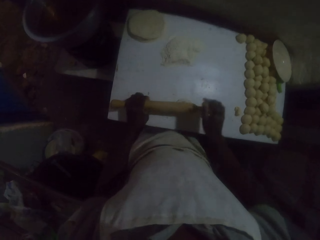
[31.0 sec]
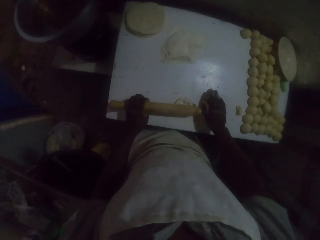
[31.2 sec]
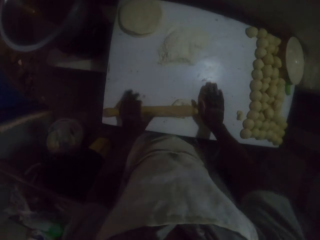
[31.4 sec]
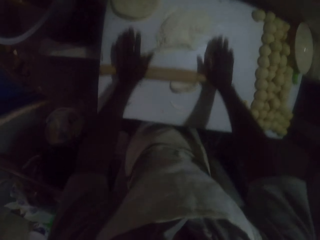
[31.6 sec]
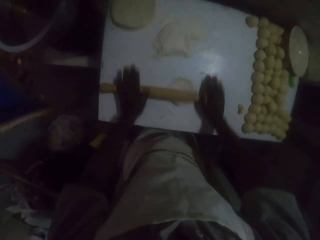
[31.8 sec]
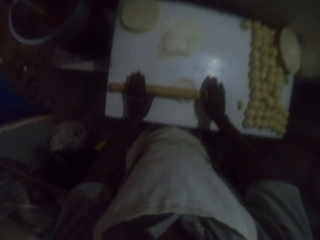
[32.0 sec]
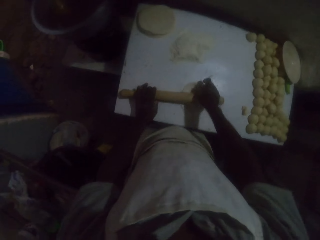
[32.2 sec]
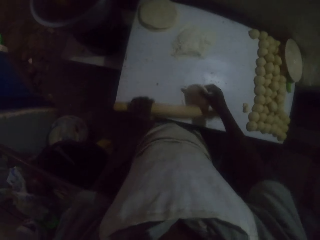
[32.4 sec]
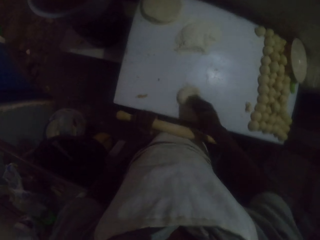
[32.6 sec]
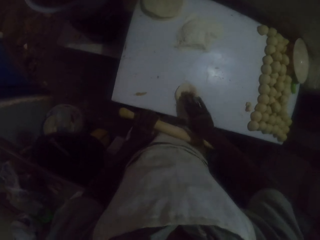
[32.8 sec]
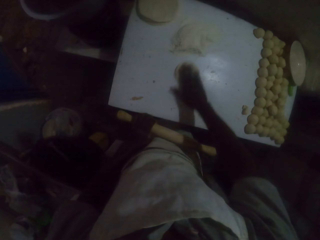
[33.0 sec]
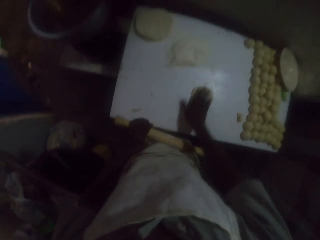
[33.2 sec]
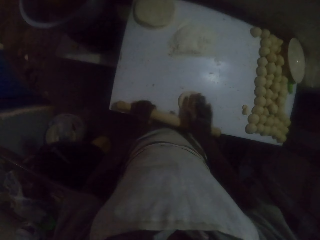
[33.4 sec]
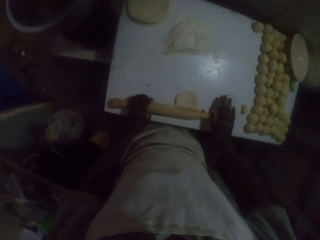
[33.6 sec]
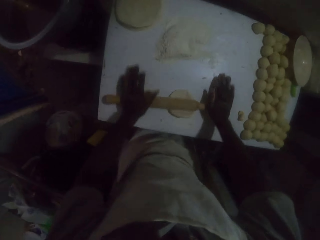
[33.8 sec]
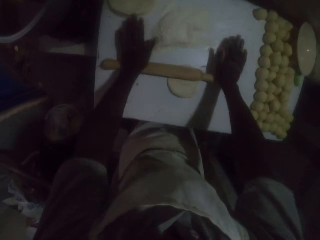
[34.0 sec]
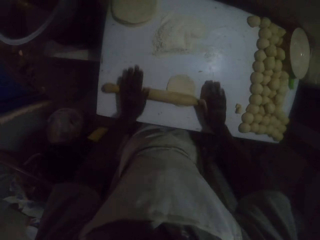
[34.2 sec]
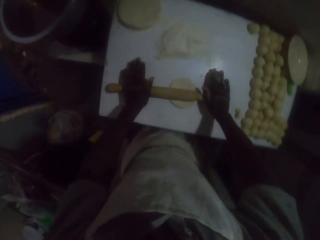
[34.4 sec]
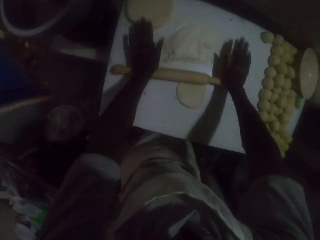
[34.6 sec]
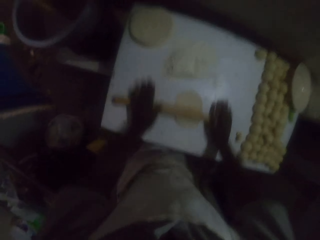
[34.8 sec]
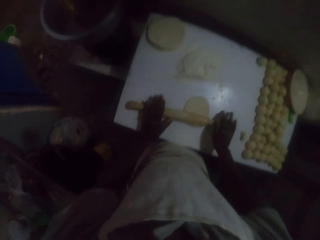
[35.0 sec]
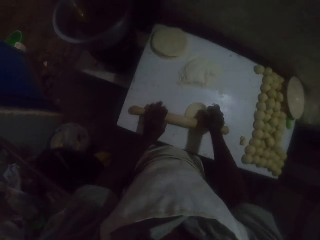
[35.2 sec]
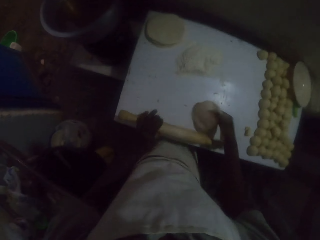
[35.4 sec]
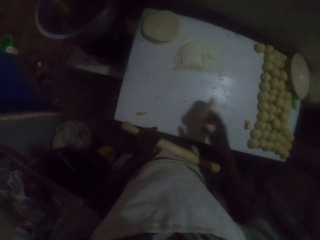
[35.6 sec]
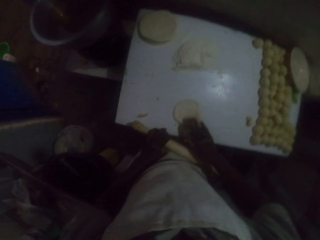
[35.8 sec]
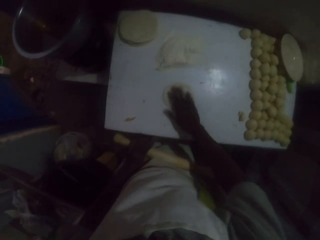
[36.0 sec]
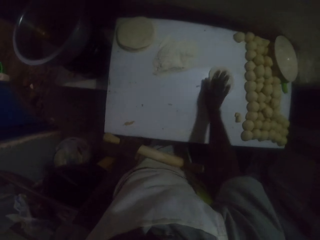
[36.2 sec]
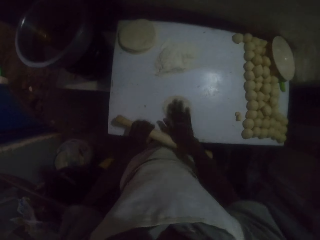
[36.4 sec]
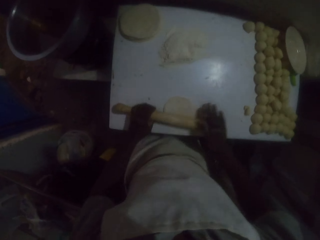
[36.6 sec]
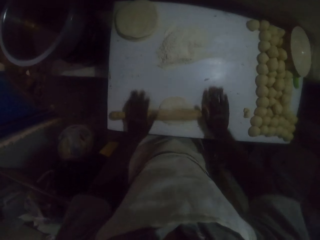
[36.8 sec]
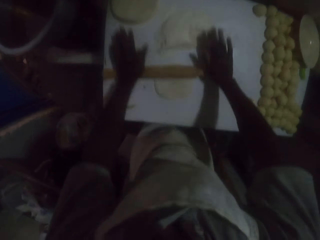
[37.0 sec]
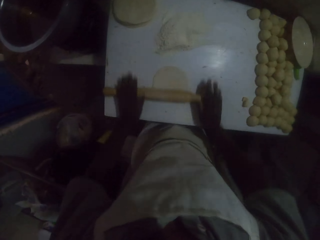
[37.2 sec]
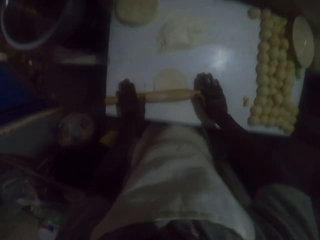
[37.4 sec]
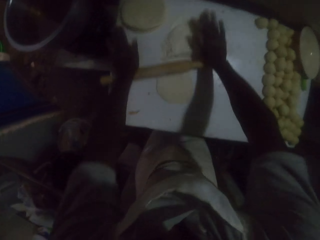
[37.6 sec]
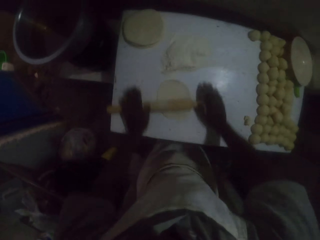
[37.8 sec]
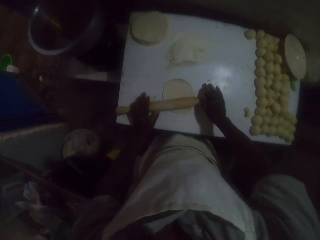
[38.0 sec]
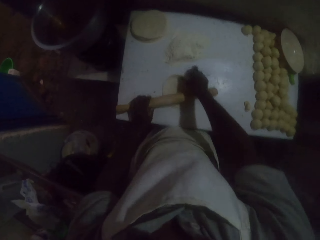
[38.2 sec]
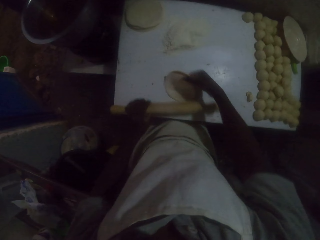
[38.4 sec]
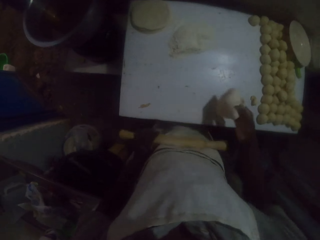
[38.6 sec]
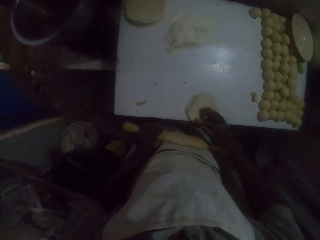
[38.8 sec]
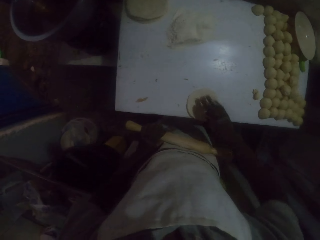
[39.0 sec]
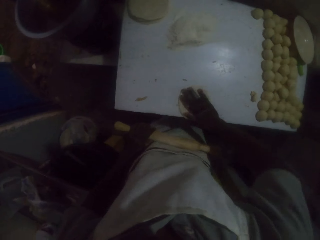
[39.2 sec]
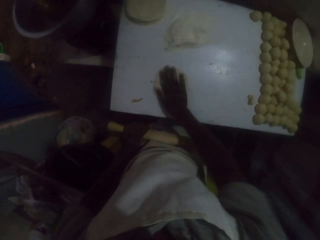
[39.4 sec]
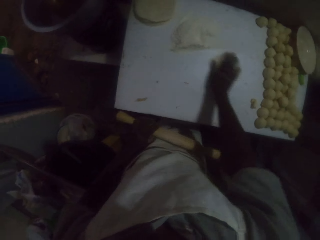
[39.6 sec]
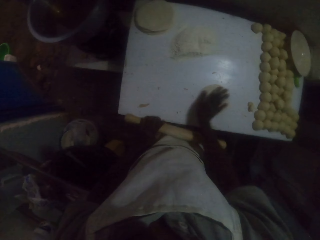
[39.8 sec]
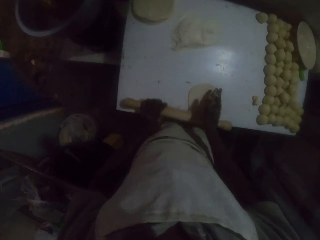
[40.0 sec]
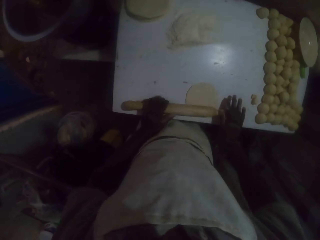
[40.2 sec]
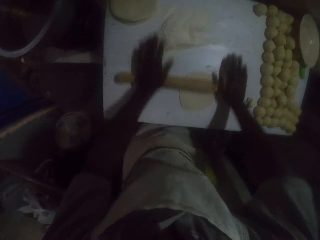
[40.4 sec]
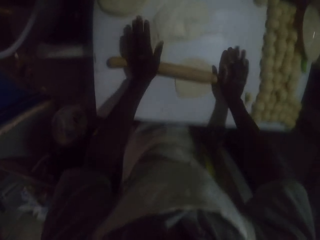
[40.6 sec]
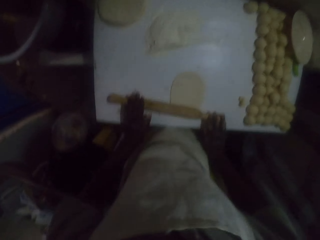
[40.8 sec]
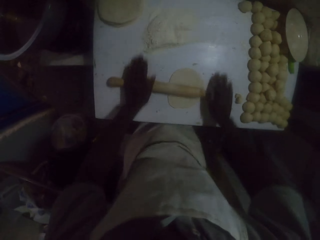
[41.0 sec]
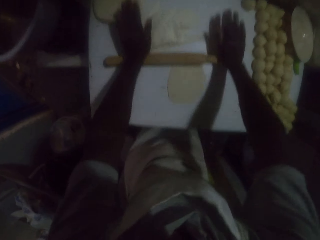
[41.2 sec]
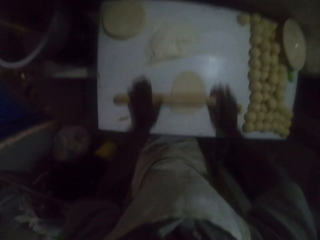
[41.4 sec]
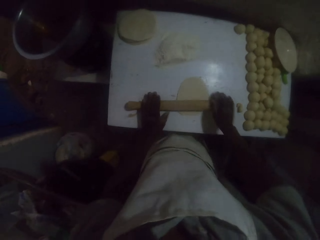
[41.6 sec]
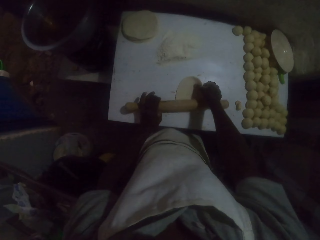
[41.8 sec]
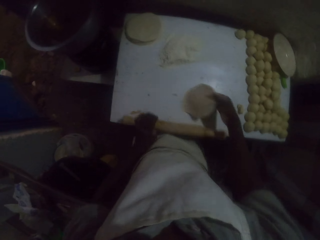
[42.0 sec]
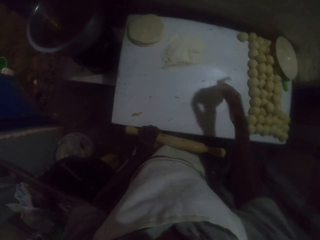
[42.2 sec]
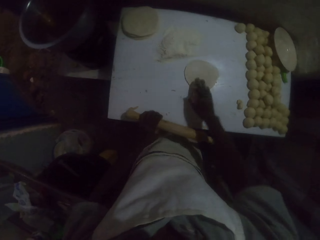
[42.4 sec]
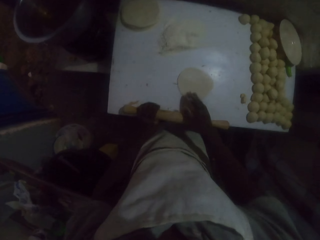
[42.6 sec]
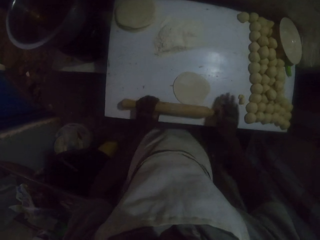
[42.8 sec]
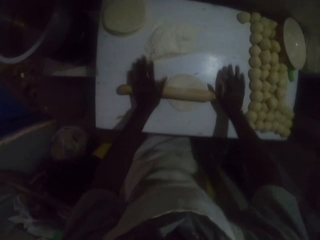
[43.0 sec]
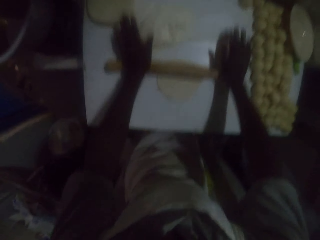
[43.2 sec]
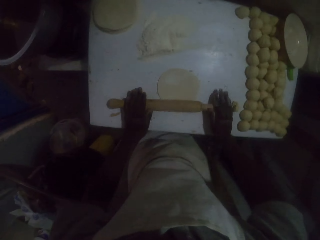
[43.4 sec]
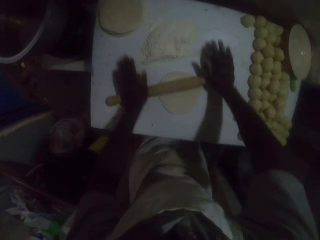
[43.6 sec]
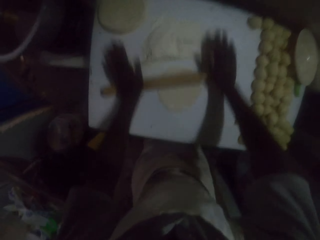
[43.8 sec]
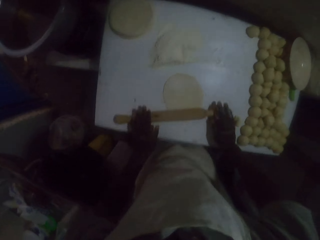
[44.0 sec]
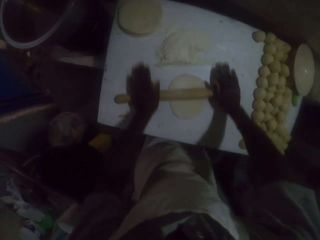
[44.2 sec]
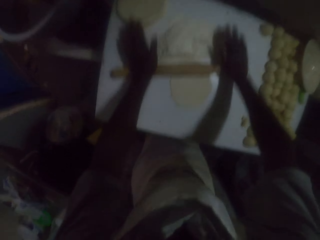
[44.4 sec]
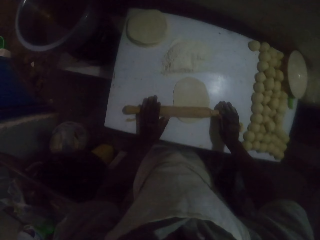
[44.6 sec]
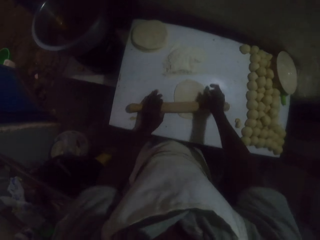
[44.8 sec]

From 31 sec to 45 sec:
The camera wearer picks up a rolling pin on the table with the left hand. They roll the dough with the rolling pin. They turn the dough with the right hand. They roll the dough with the rolling pin. They turn the dough with the right hand. They pick up the dough on the table with the right hand and rub the flour on the table with the dough roll in the right hand. They roll the dough with the rolling pin. They pick up the dough on the table with the right hand, turn the dough with the right hand, and rub the flour on the table with the dough roll in the right hand. They roll the dough with the rolling pin. They pick up the dough on the table with the right hand, turn the dough with the right hand, and roll the dough with the rolling pin.

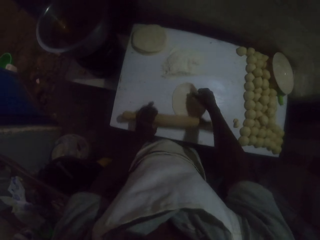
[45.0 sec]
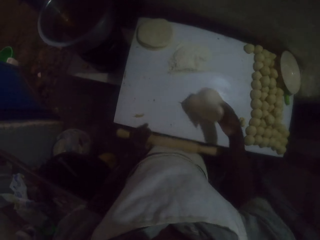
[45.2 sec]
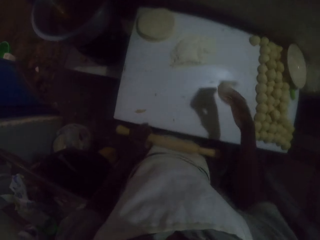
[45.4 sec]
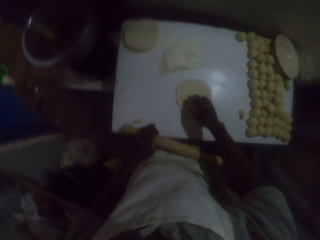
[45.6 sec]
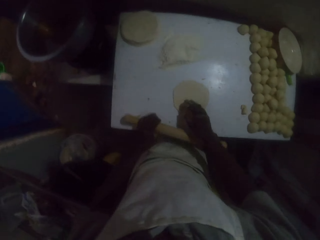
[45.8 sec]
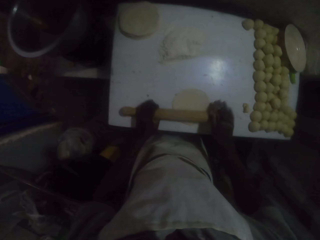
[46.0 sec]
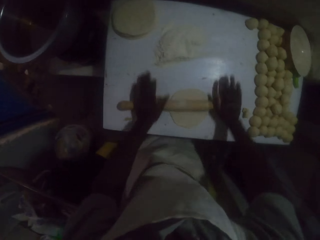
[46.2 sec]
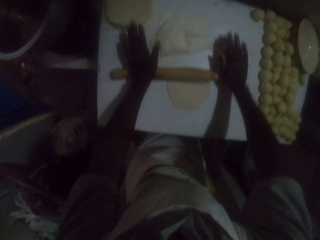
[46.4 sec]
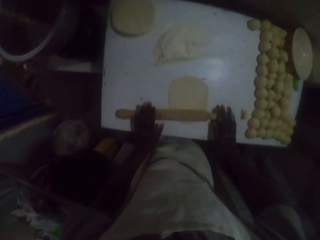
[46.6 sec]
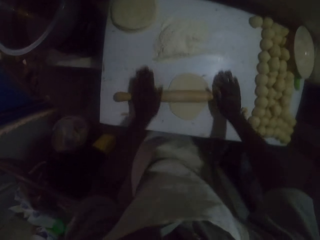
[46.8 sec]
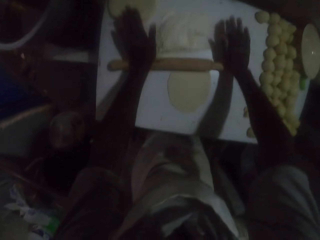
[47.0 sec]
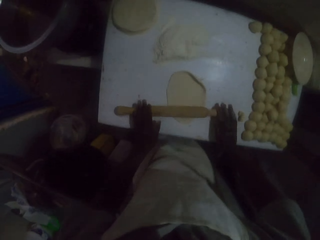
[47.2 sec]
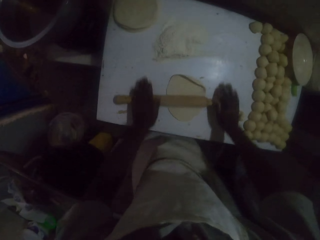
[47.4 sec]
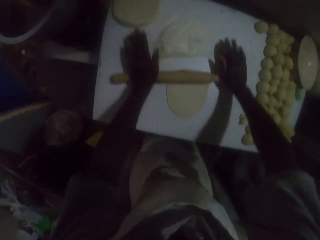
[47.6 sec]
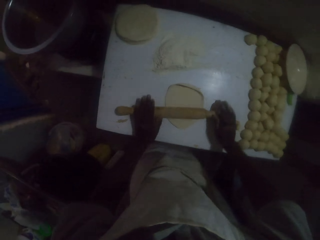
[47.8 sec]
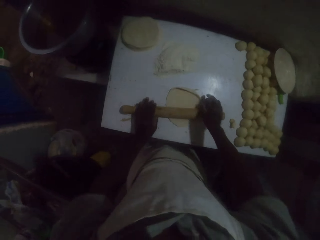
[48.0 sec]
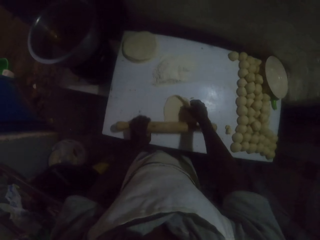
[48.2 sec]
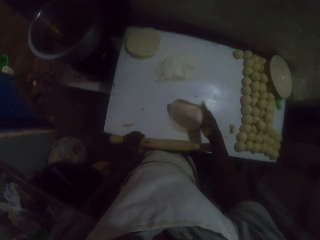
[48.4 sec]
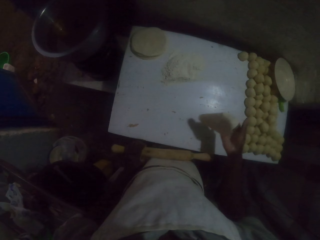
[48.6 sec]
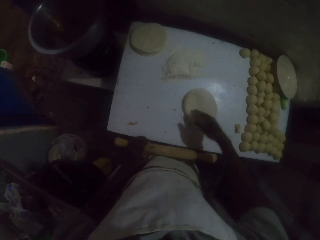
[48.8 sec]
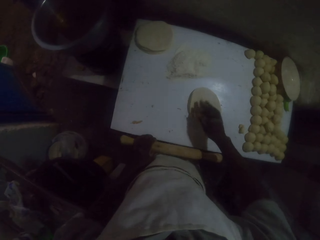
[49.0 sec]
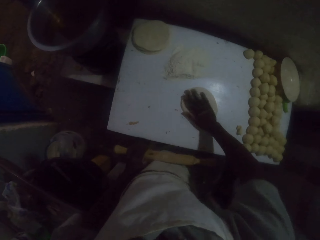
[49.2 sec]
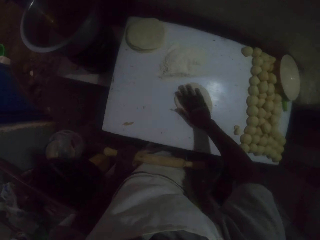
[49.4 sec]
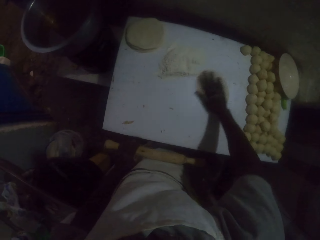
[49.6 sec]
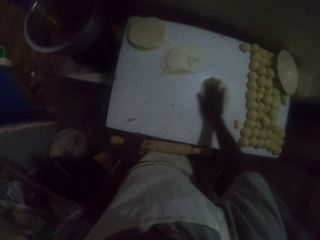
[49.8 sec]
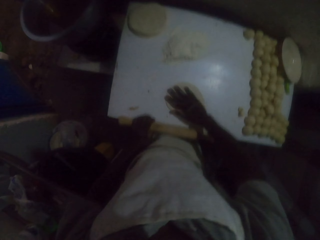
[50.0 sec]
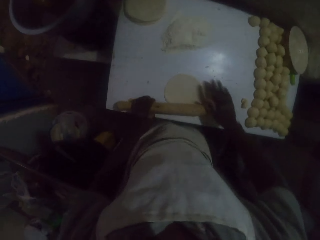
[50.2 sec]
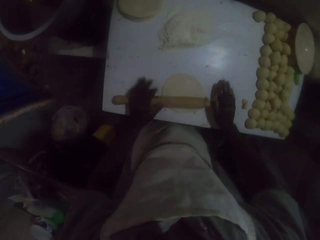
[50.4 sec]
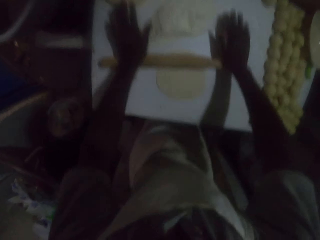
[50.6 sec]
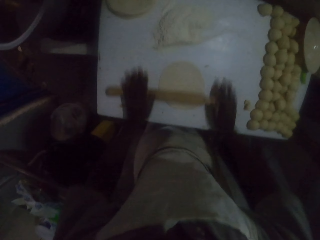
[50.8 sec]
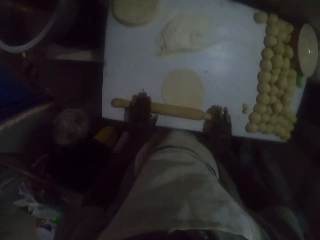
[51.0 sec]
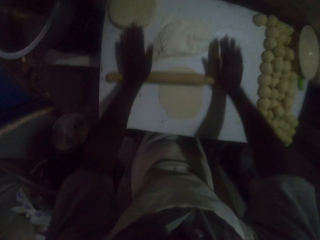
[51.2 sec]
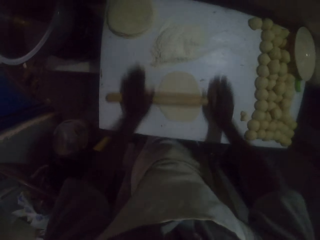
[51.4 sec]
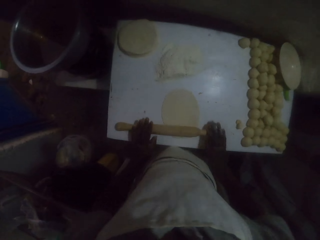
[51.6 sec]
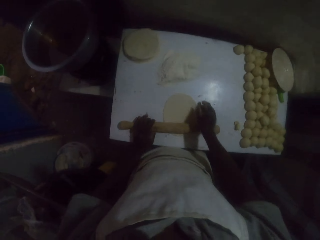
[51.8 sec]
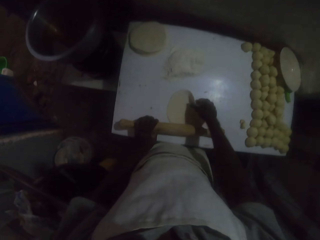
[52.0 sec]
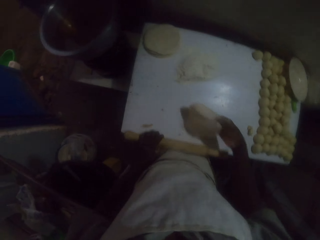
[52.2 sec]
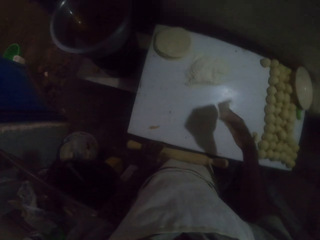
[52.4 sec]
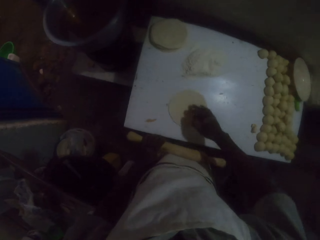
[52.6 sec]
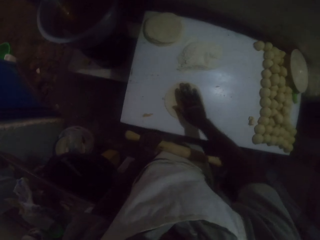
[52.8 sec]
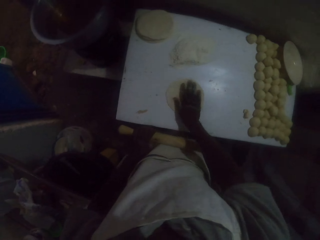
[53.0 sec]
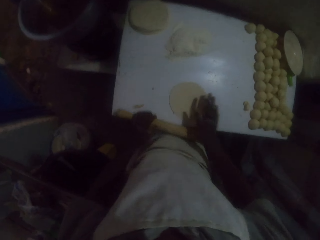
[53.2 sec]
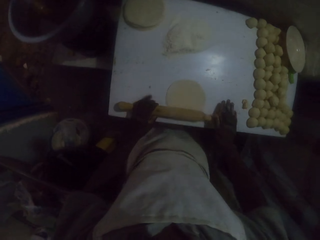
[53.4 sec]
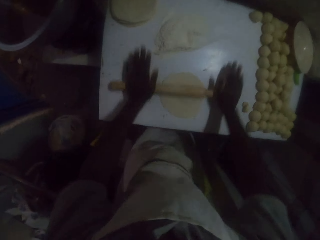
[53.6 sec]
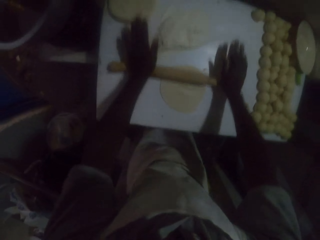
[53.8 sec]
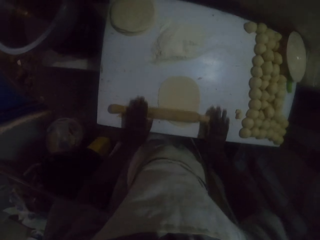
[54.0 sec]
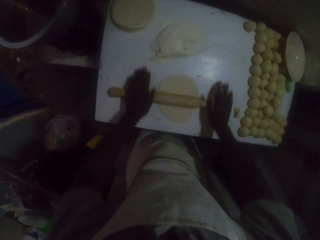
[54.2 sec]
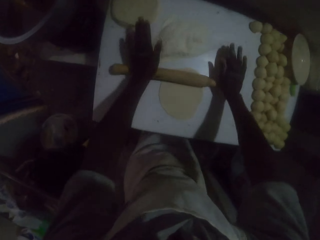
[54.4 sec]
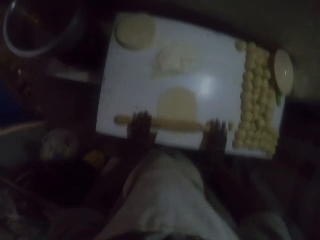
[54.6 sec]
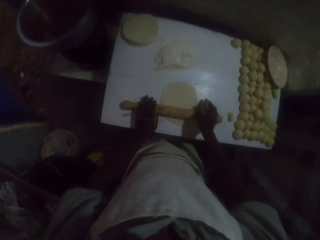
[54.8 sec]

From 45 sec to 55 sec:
The camera wearer picks up the dough on the table with the right hand. They roll the dough with the rolling pin. They pick up the dough on the table with the right hand, turn the dough with the right hand, and rub the flour on the table with the dough roll in the right hand. They roll the dough with the rolling pin. They turn the dough with the right hand. They roll the dough with the rolling pin.
